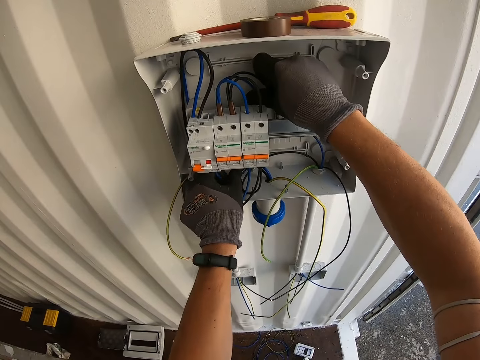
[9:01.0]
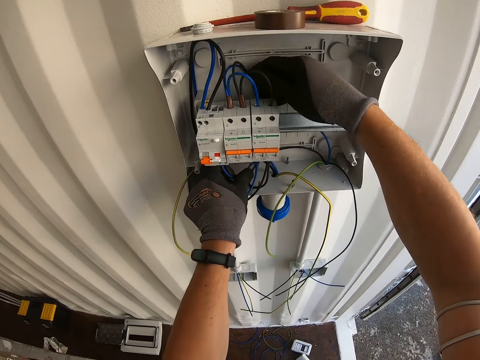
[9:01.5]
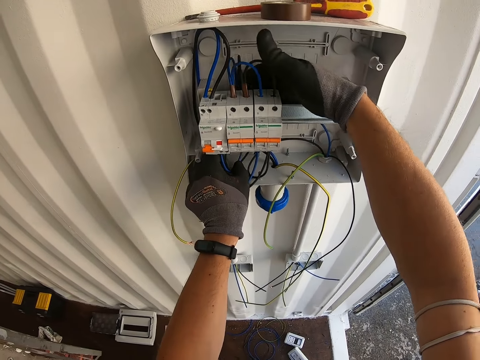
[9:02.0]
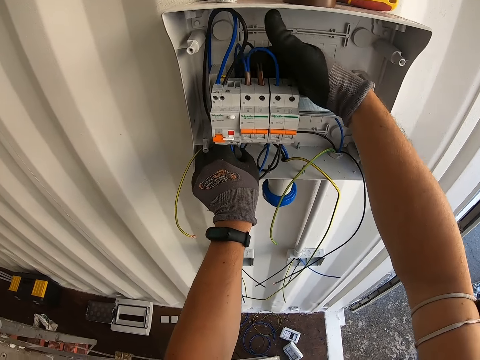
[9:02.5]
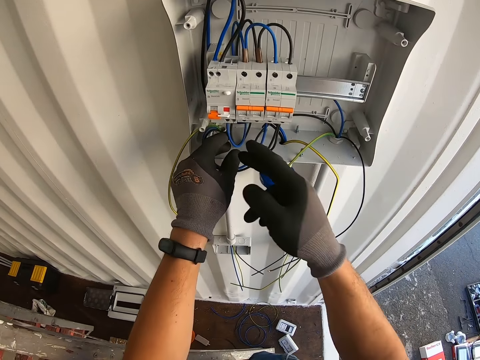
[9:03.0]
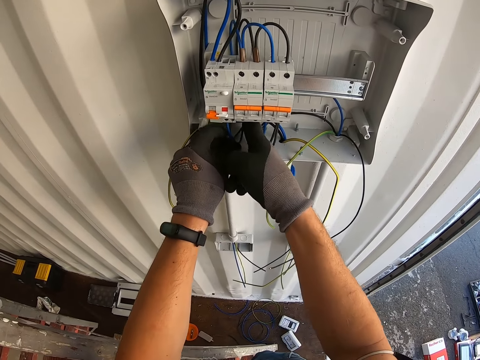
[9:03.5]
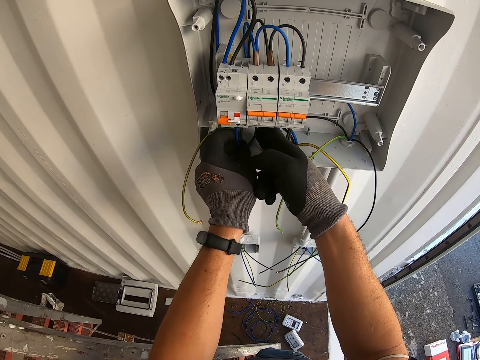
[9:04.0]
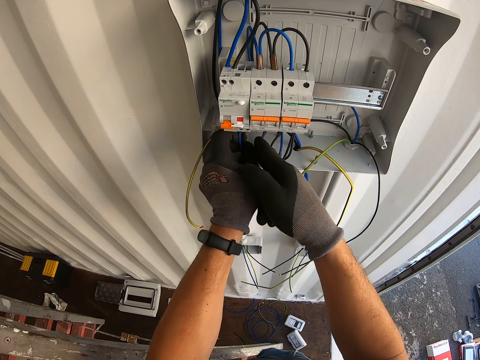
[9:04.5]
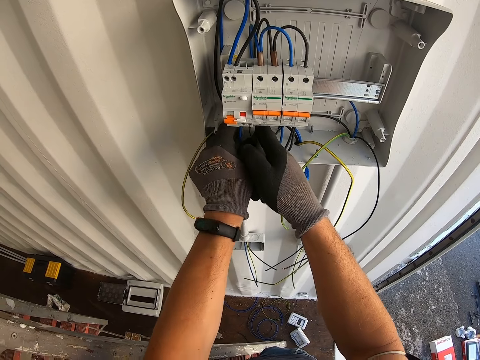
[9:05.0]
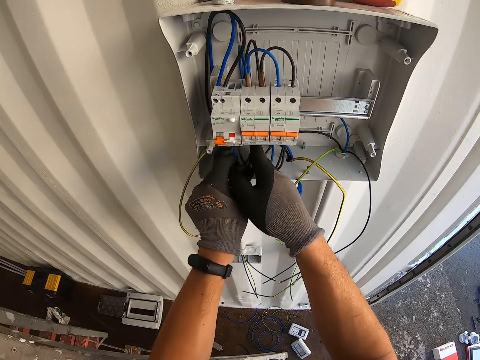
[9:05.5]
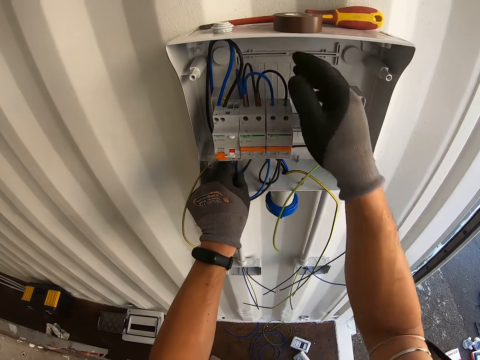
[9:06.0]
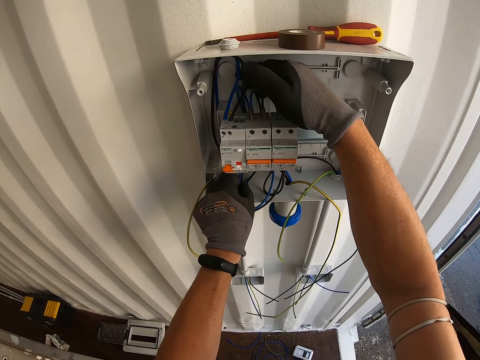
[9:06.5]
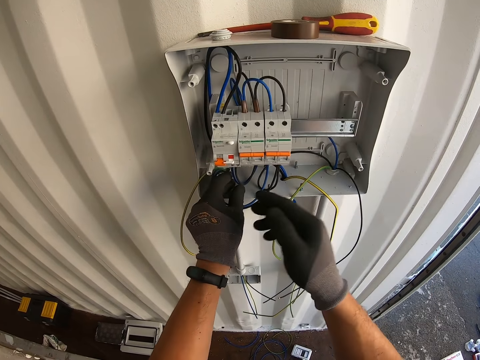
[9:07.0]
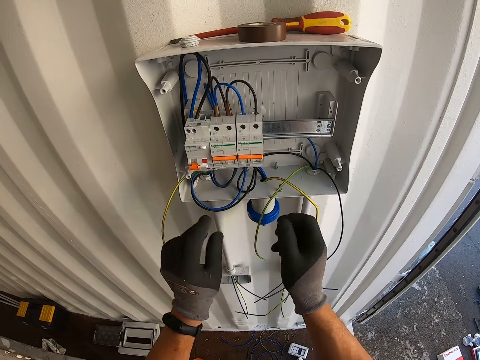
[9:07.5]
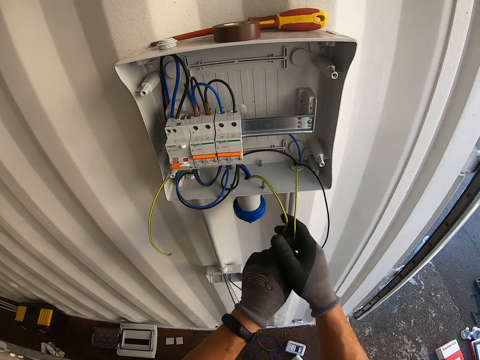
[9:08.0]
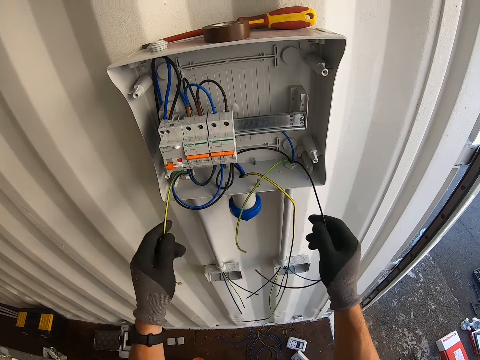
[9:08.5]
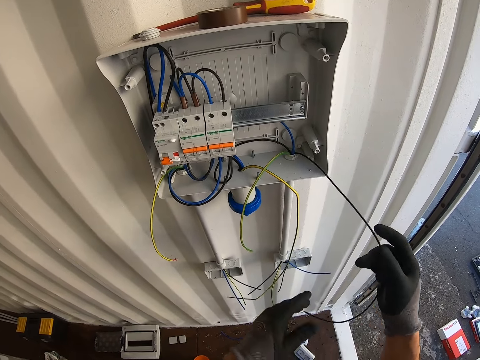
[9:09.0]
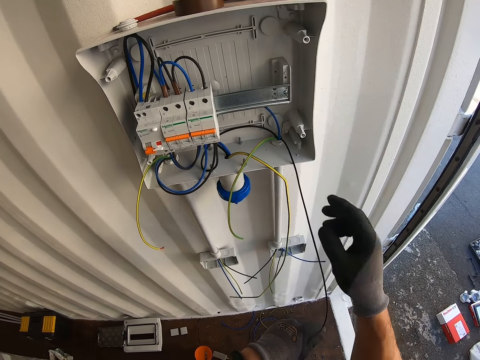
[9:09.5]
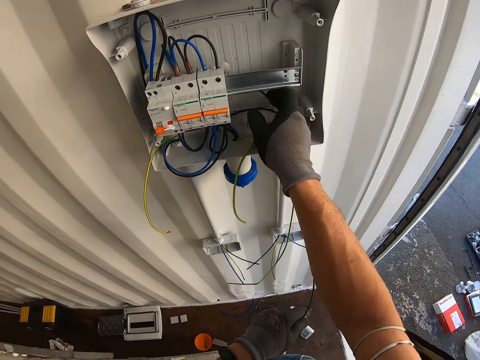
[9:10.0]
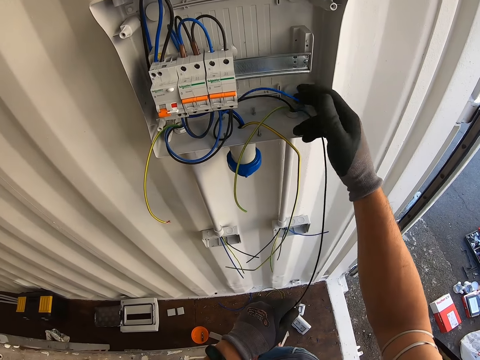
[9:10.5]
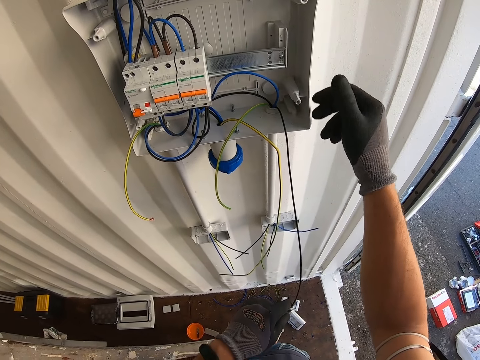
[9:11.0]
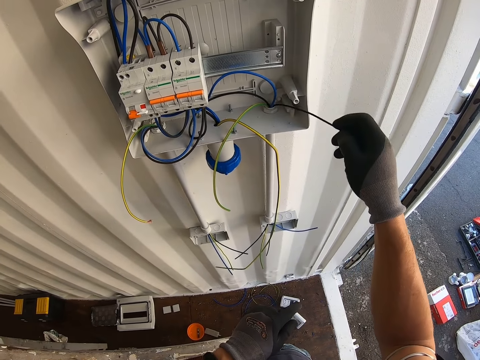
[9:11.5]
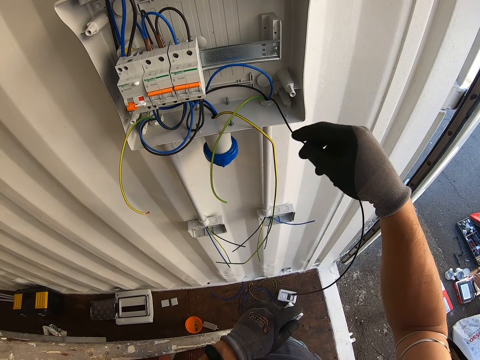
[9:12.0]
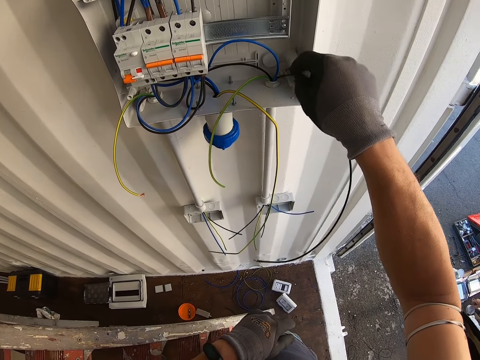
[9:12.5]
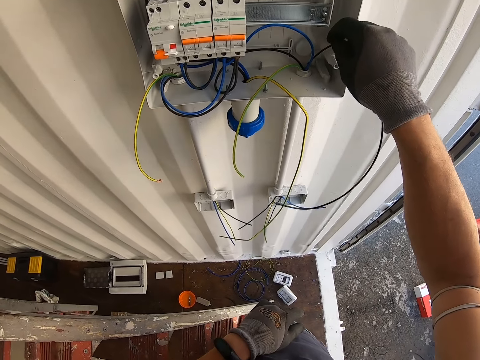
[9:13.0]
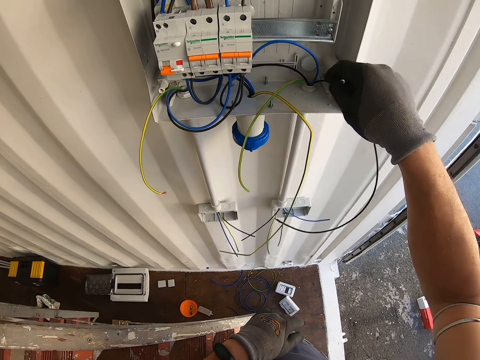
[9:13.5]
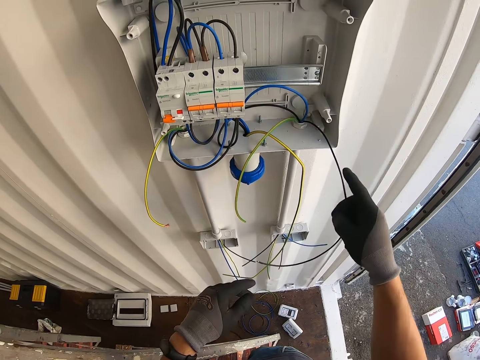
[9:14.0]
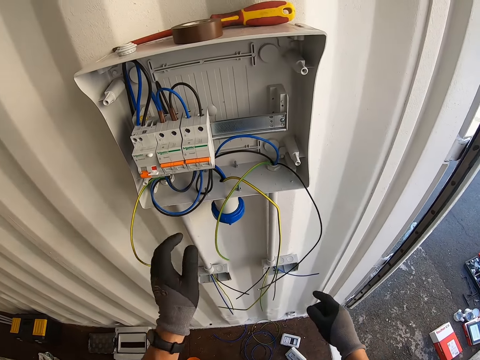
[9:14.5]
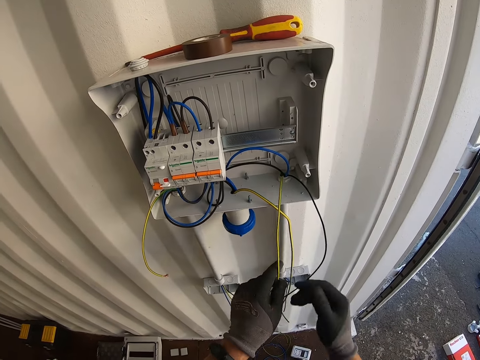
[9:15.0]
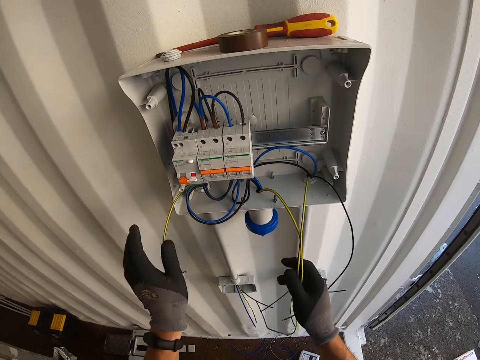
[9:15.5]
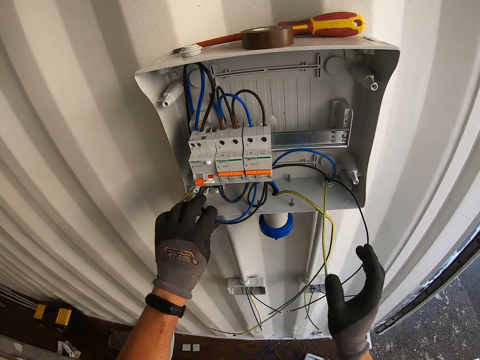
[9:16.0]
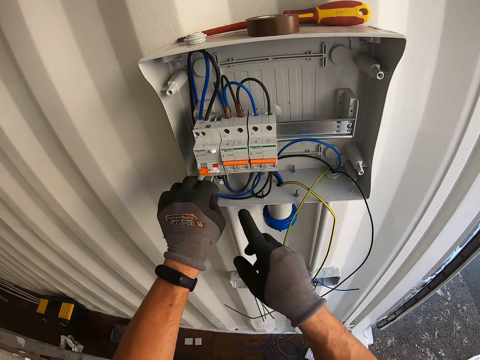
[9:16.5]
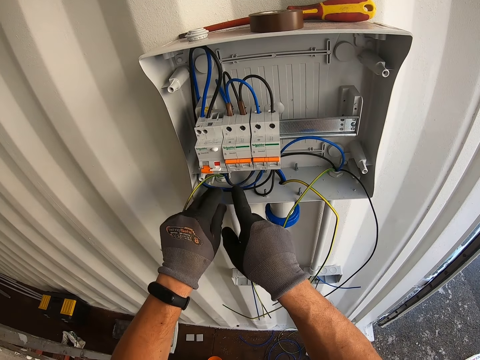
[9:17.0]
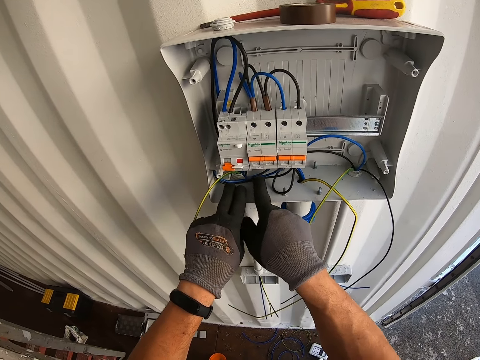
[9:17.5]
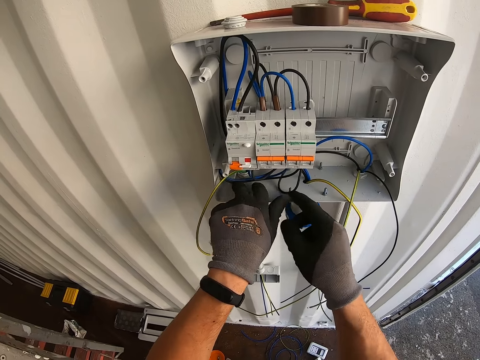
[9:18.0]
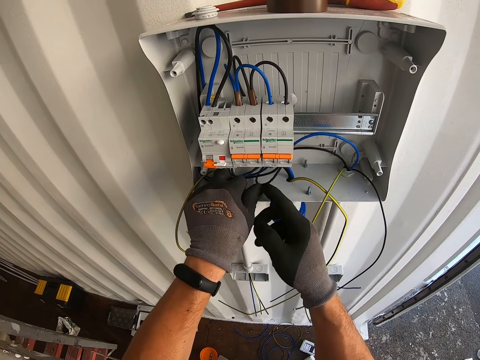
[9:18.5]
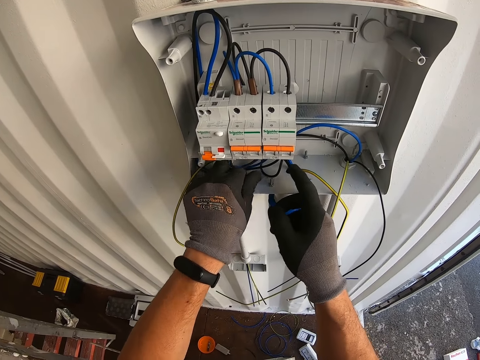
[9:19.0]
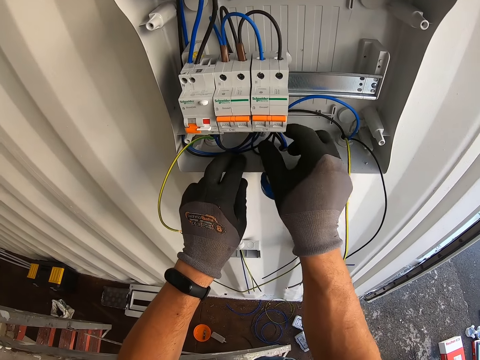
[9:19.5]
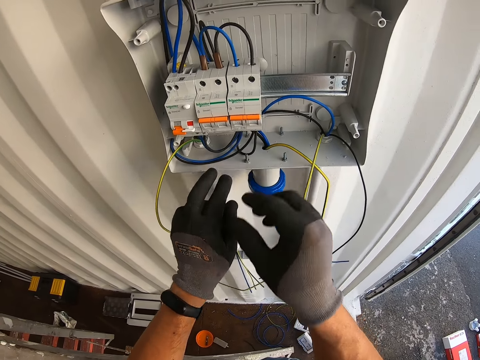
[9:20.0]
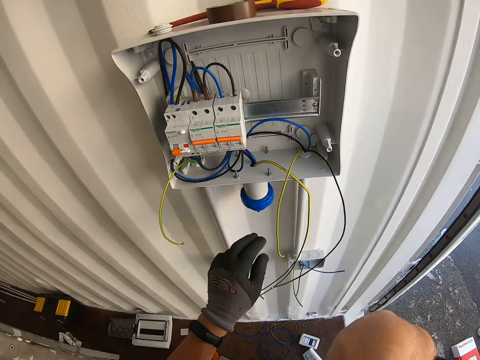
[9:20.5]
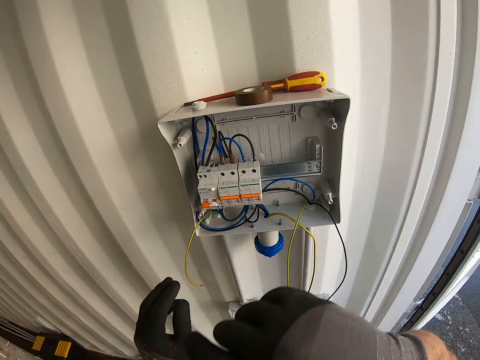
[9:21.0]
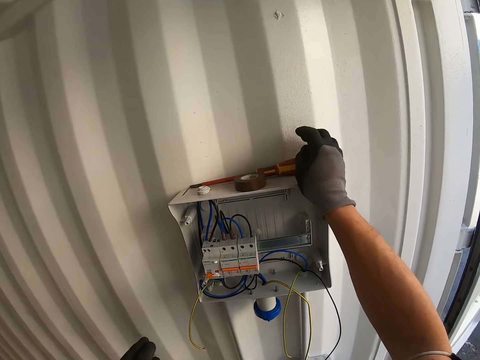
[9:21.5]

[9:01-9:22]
The camera wearer arranges the wire together. They fix the cable in the electric panel. They touch their nose.

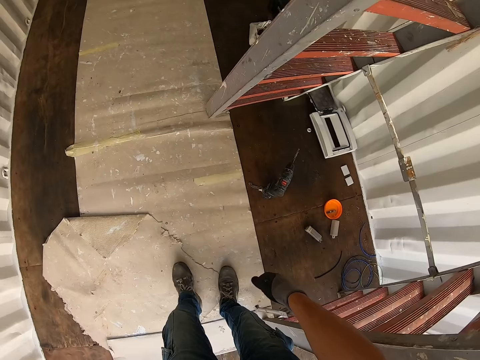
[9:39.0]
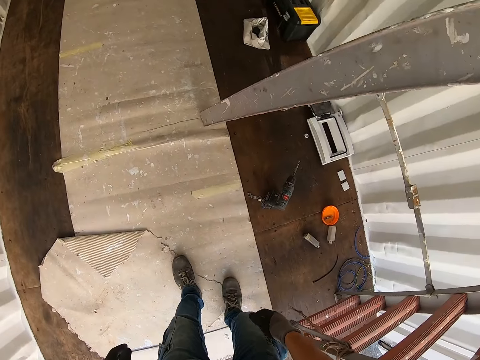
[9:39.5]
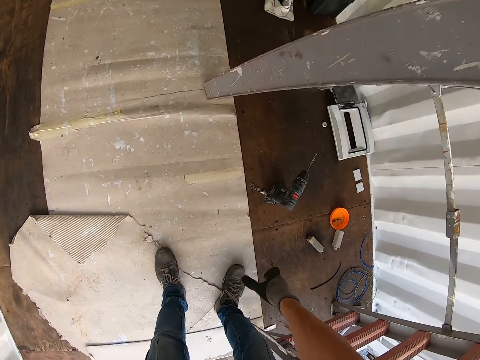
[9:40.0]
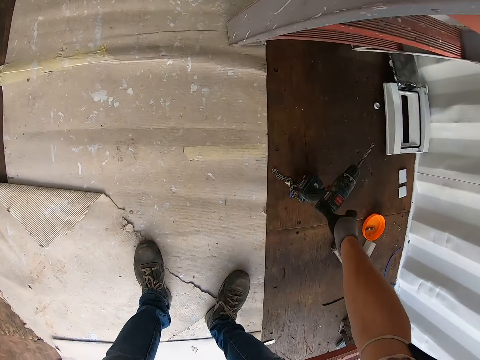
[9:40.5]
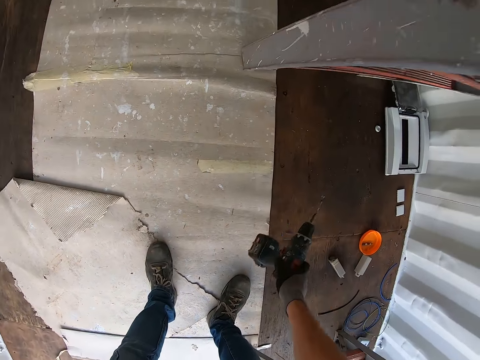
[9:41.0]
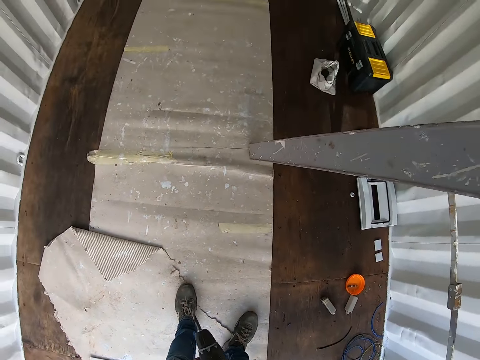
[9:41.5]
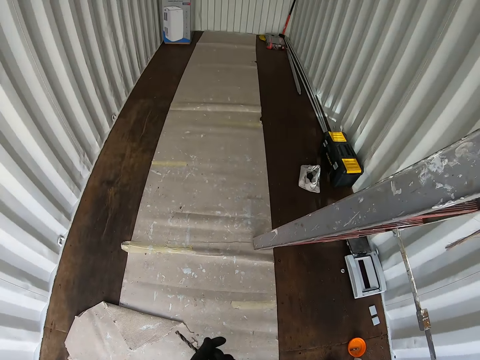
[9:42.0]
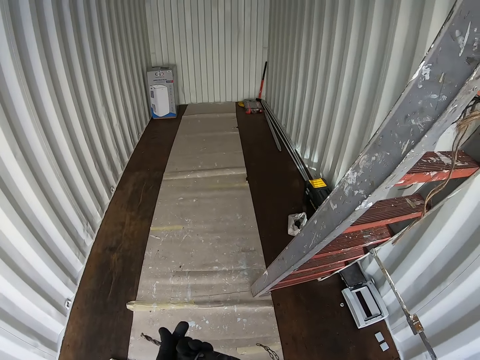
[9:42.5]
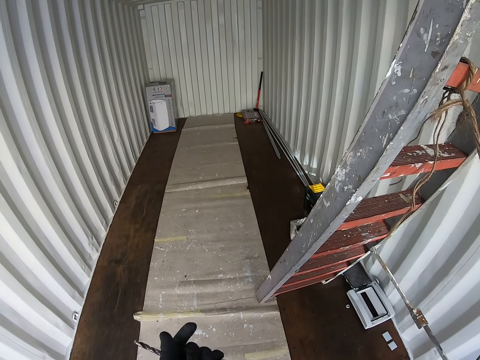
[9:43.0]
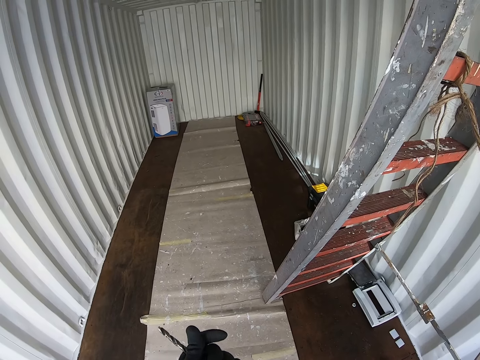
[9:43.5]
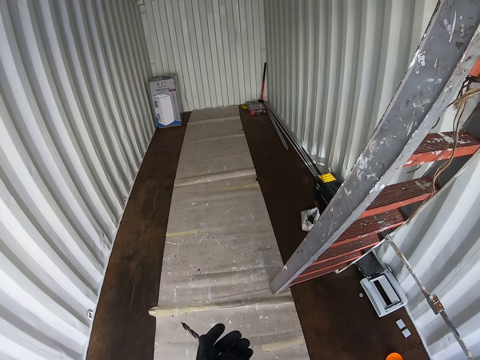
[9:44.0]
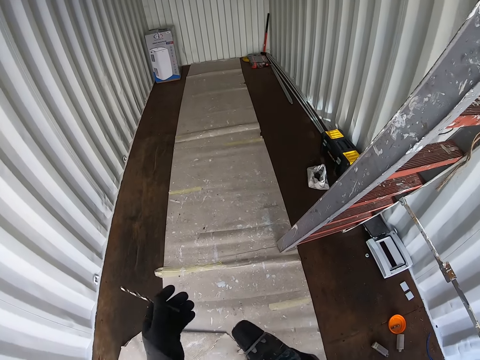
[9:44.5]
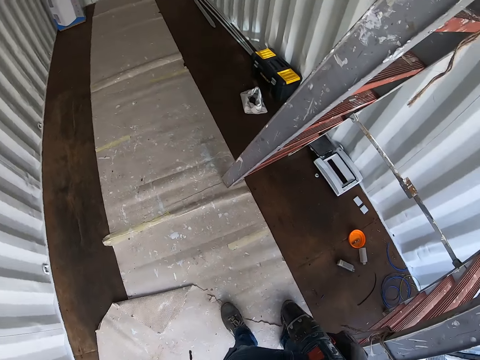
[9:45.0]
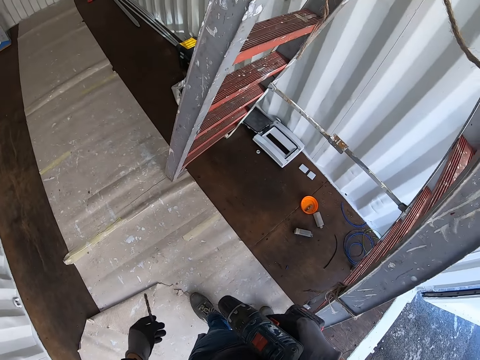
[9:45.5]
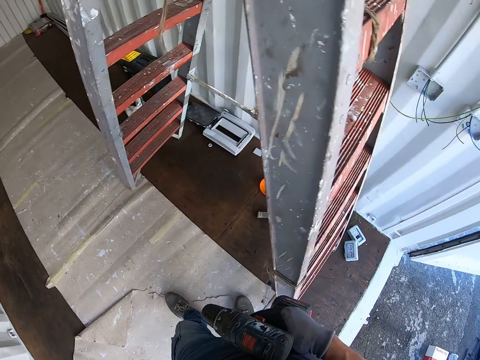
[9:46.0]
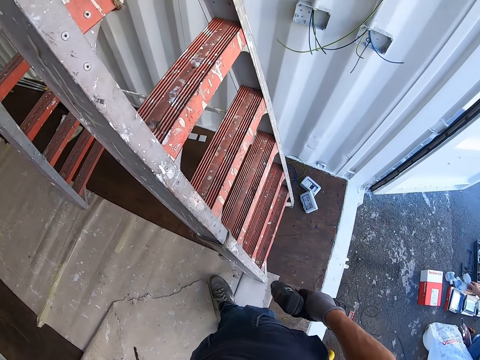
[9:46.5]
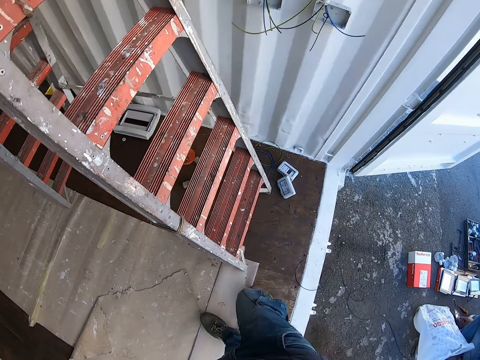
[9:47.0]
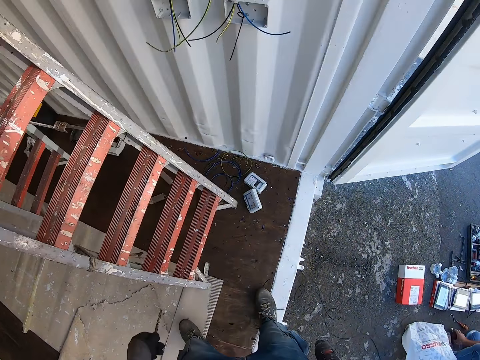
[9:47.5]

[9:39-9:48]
The camera wearer takes the power drill on the floor. They remove the drilling bit.
